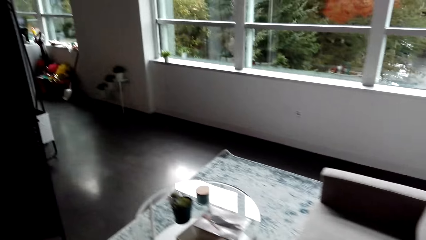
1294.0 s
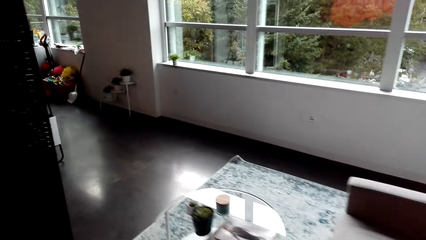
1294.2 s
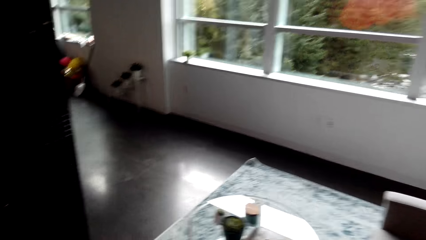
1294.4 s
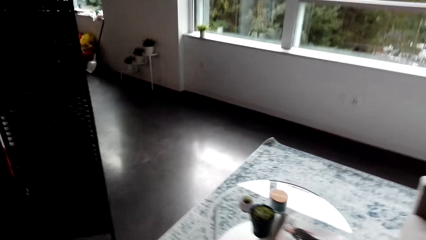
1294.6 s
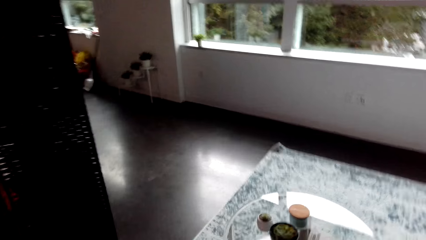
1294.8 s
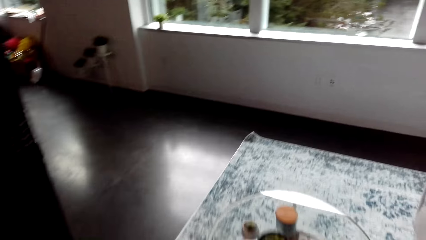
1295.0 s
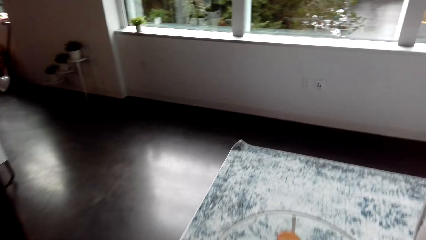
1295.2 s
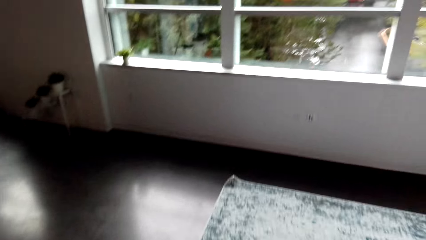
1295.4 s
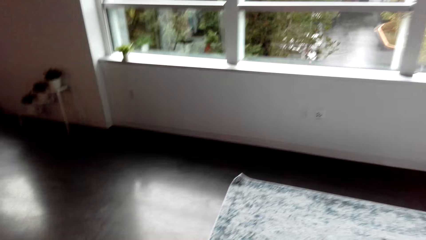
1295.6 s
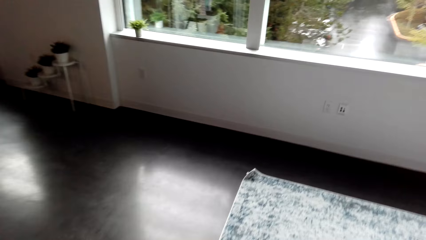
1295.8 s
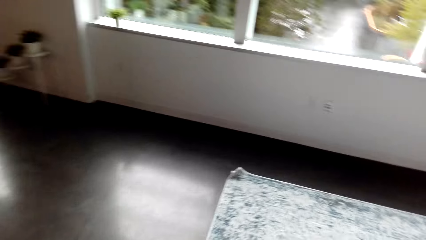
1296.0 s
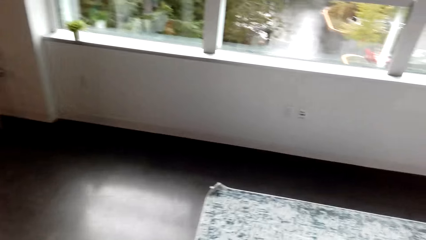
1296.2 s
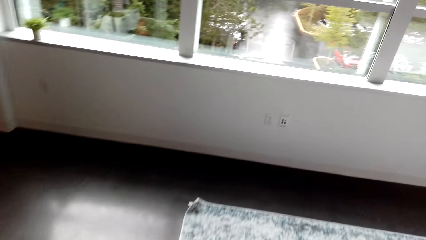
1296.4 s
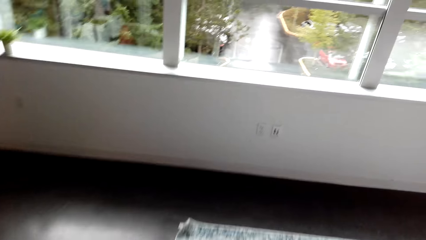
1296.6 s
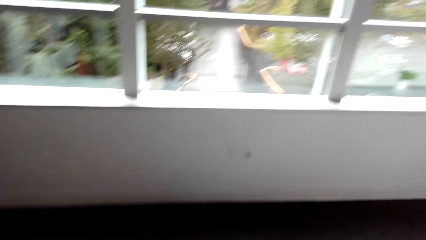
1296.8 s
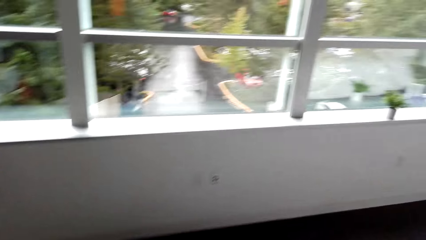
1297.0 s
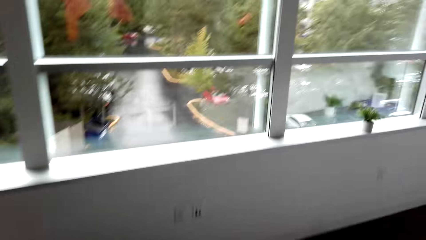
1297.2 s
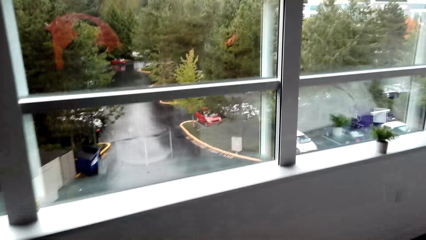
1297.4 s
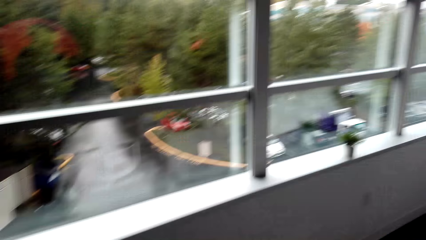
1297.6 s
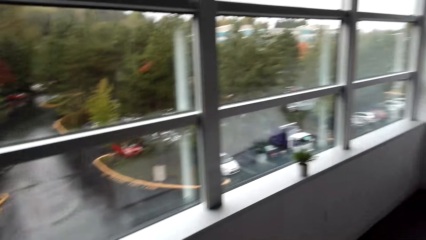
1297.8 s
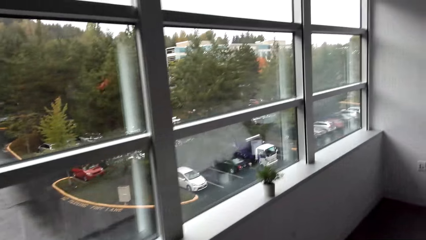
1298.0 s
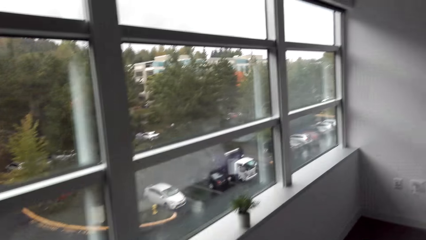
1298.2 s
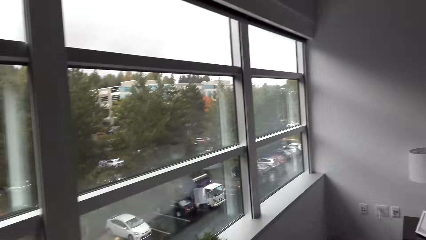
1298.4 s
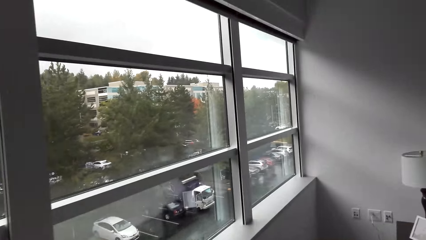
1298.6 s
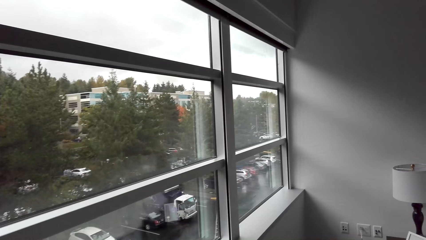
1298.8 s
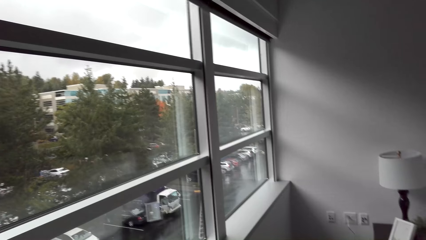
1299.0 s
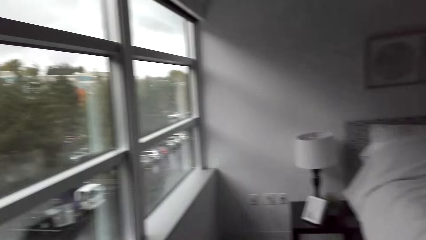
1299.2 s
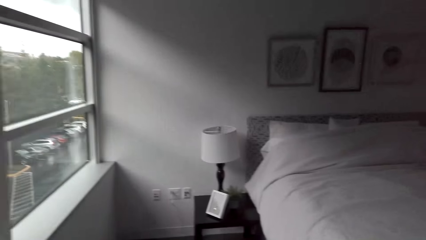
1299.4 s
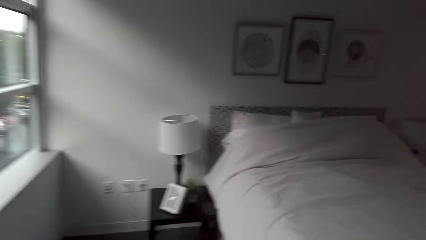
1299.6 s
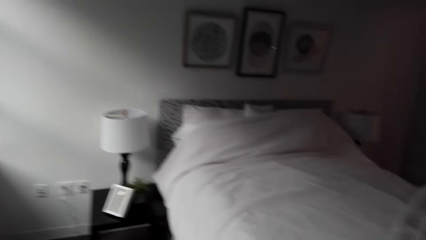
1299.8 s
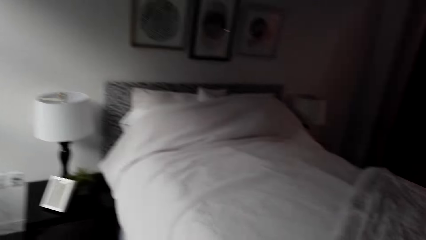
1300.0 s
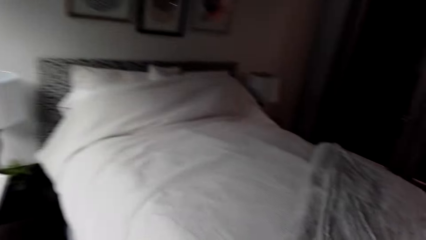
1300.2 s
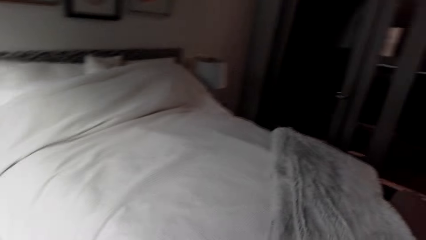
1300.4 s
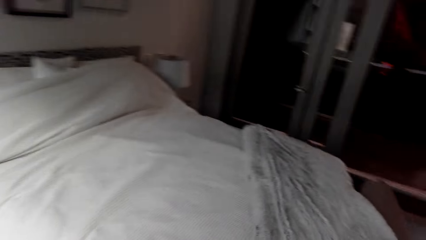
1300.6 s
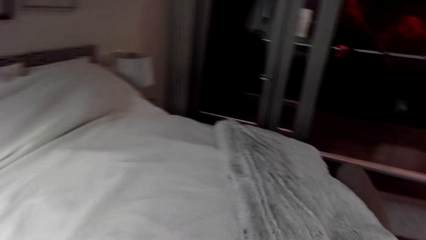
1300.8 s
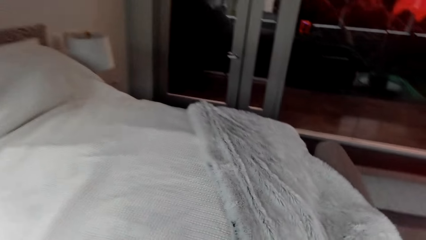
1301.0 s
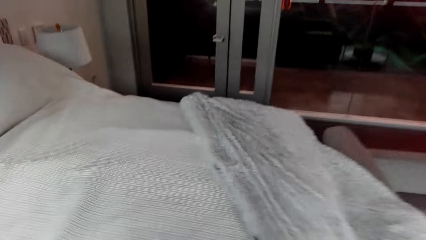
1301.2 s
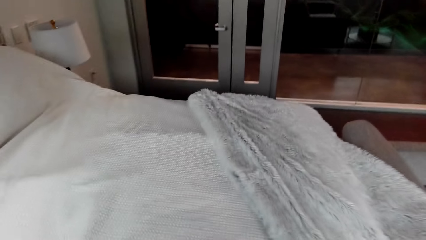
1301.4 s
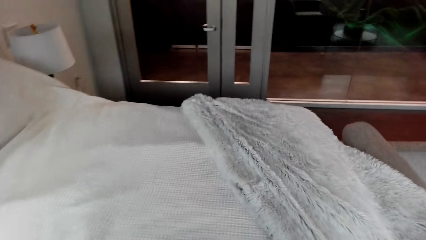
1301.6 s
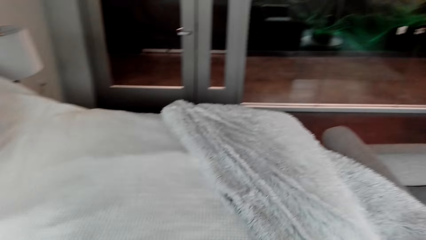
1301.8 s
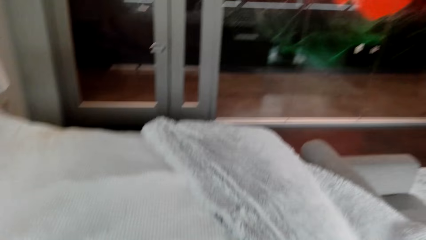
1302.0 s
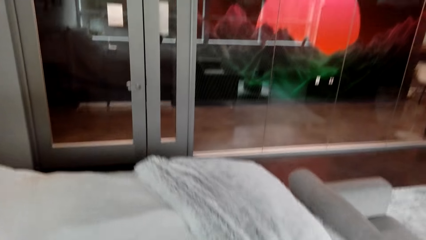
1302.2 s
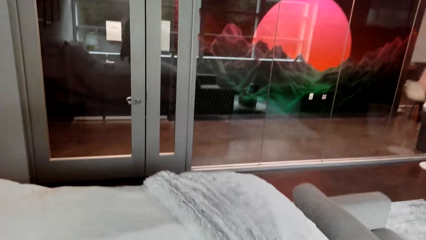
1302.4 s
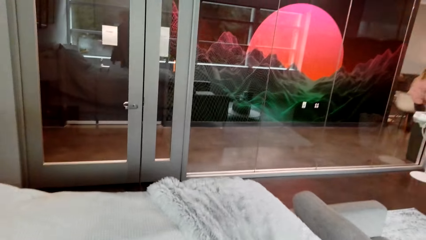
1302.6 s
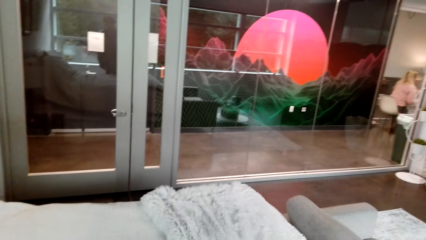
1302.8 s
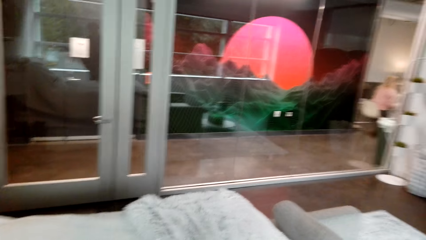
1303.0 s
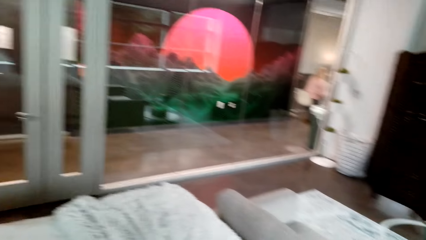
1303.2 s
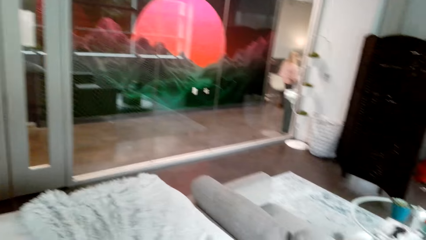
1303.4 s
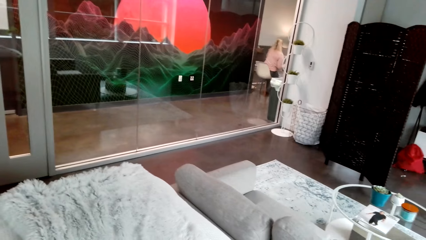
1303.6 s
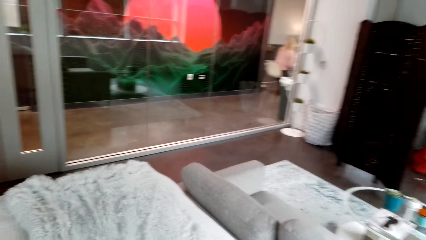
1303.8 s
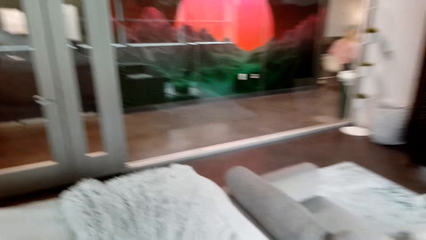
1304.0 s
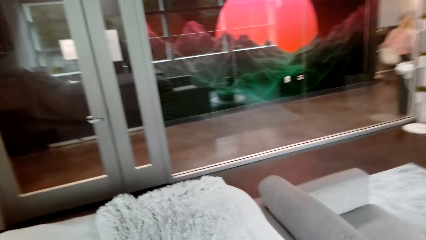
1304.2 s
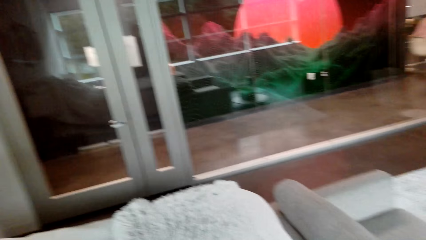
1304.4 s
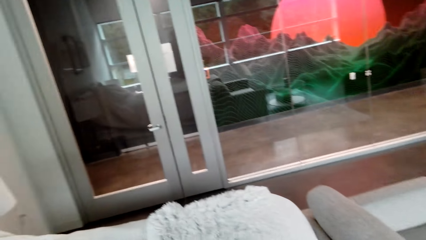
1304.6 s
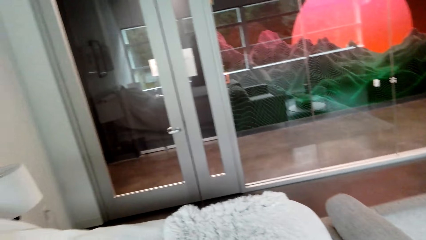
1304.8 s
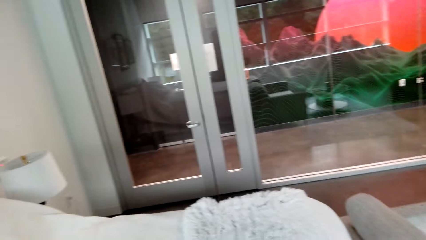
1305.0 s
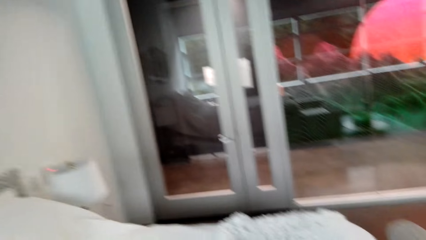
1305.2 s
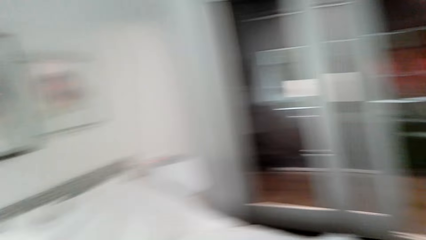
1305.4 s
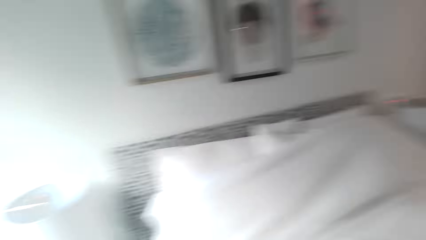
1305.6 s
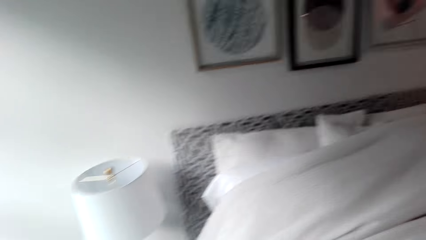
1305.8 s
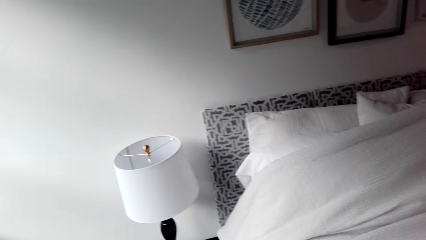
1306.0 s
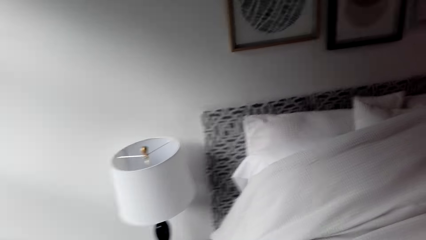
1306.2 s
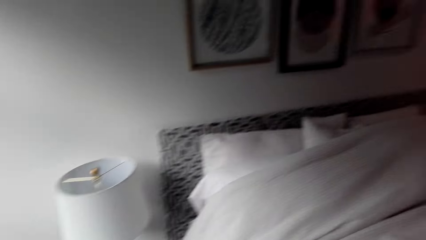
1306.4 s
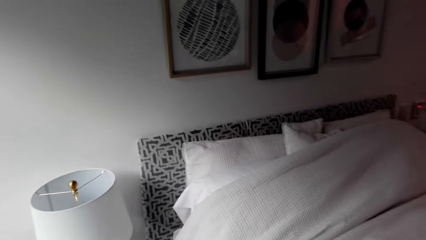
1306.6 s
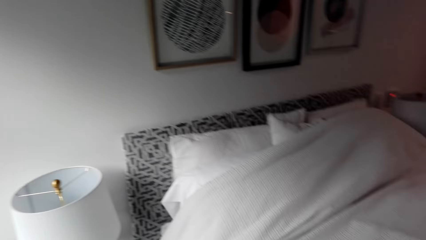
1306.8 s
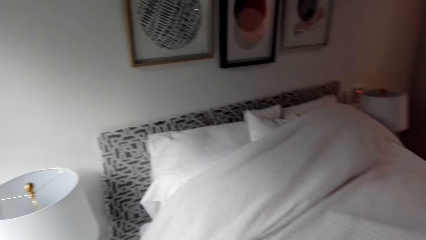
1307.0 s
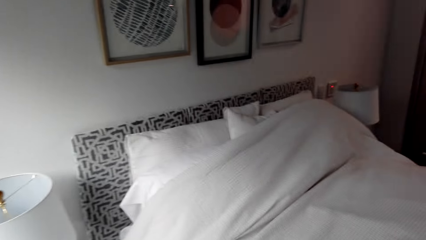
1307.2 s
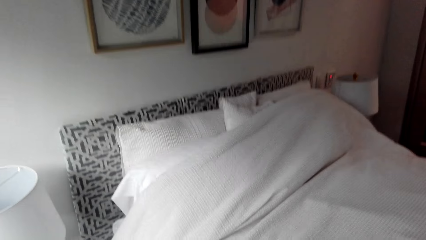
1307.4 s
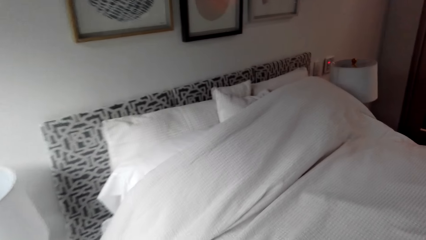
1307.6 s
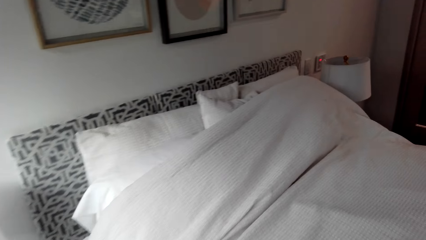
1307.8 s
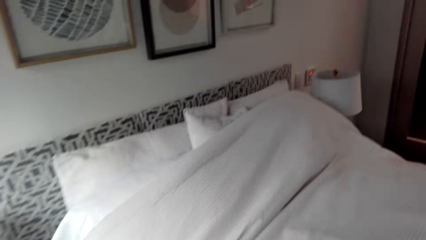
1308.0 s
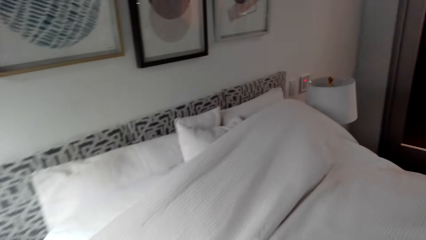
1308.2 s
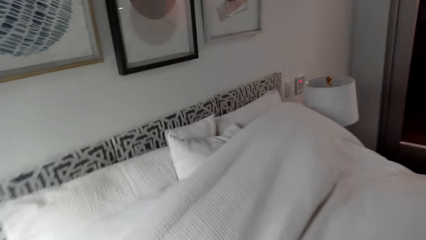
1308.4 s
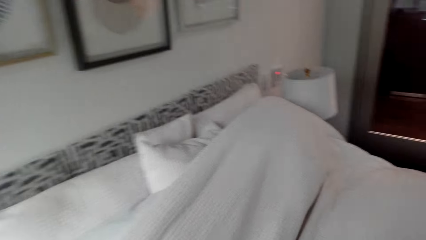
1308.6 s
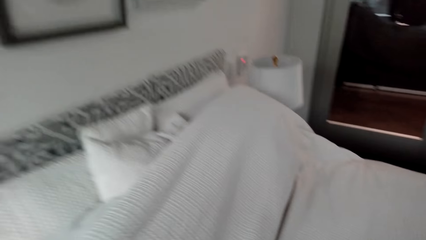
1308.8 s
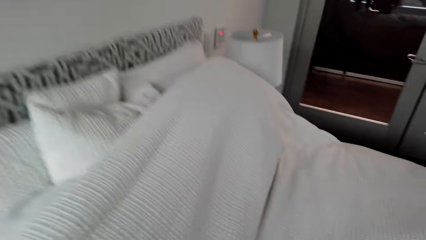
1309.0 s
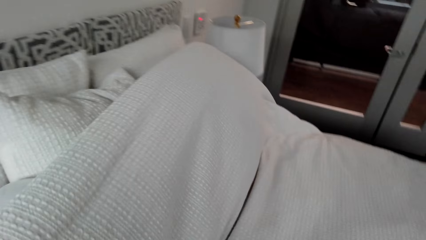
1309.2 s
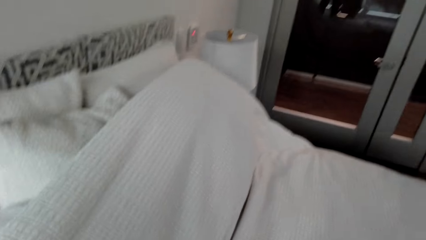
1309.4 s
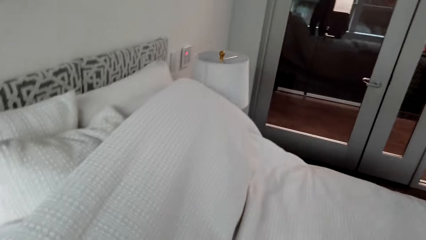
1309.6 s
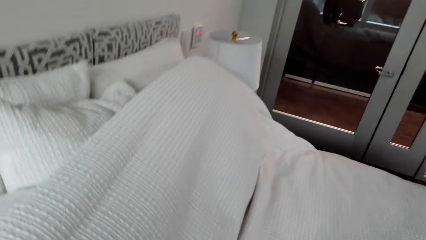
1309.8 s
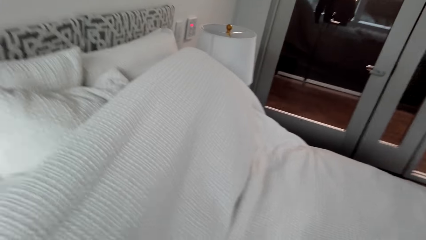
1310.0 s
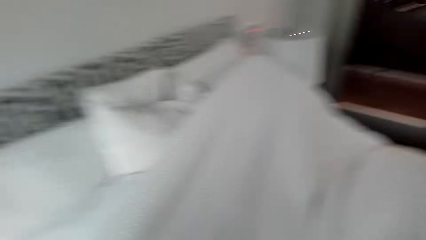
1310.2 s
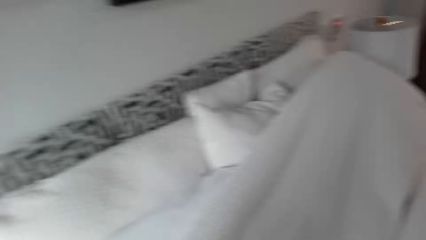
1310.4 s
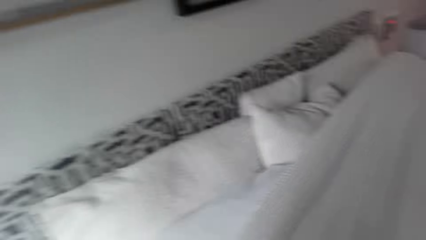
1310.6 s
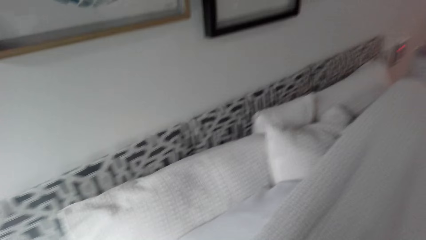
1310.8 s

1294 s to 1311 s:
The camera wearer walks in the bedroom. They spread the blanket.
